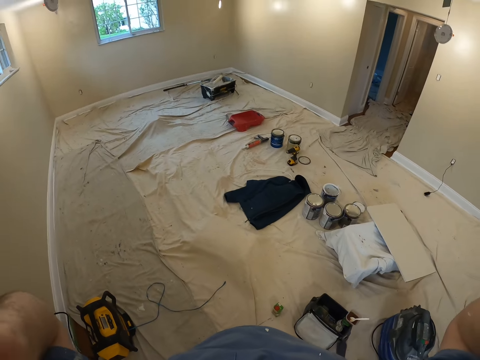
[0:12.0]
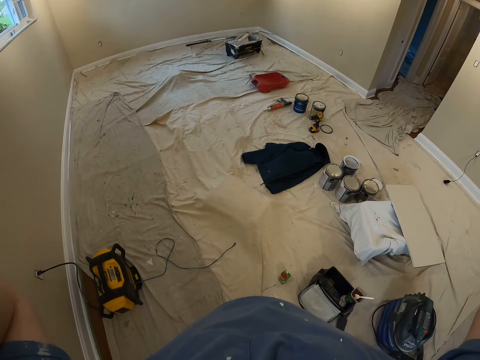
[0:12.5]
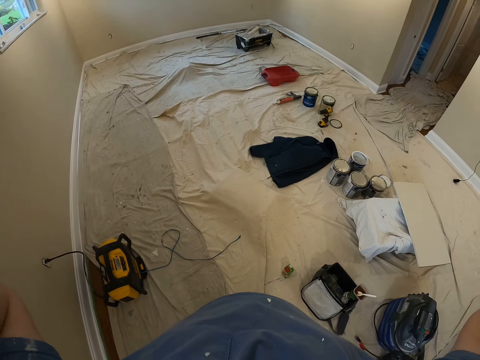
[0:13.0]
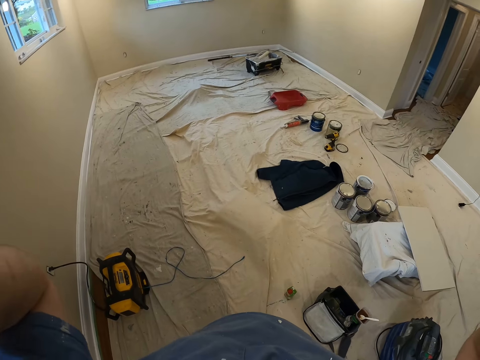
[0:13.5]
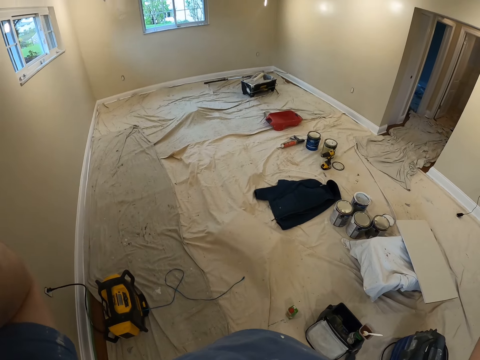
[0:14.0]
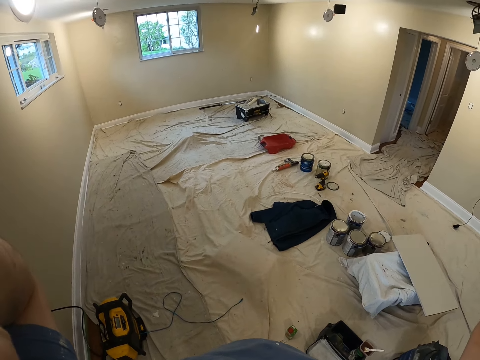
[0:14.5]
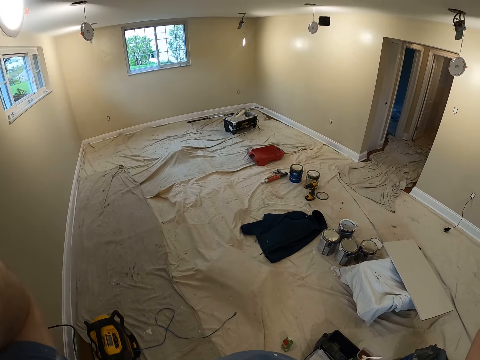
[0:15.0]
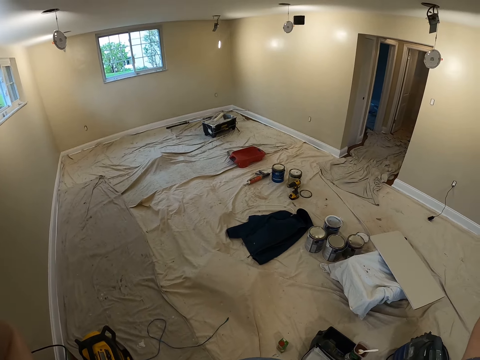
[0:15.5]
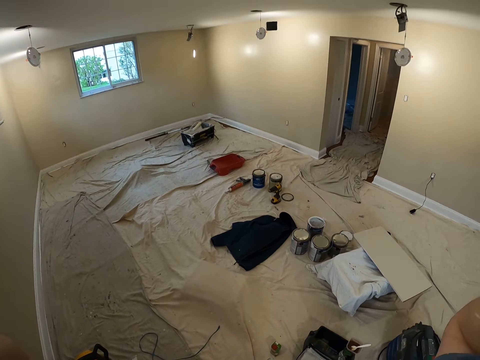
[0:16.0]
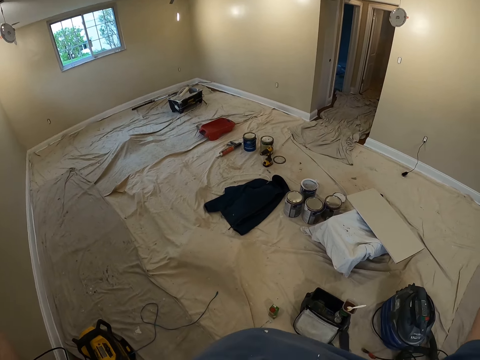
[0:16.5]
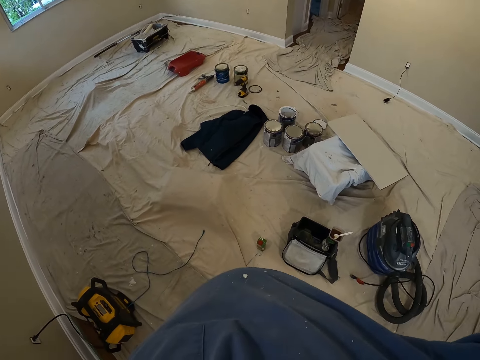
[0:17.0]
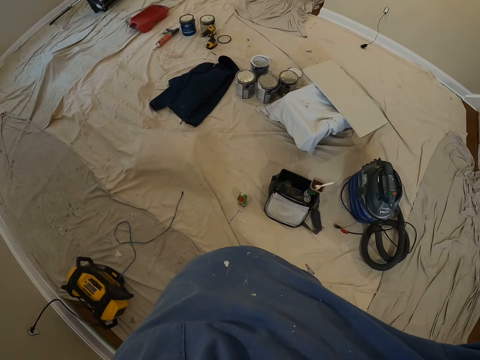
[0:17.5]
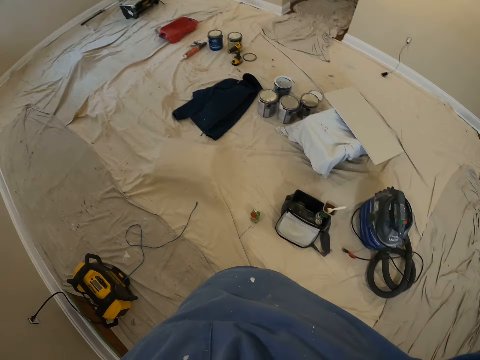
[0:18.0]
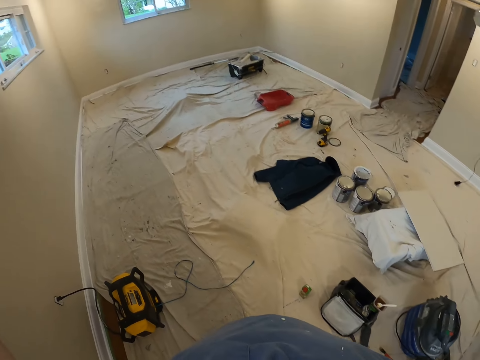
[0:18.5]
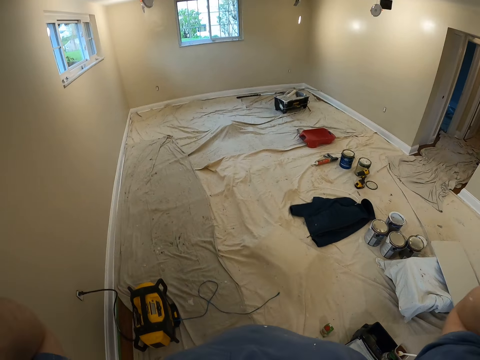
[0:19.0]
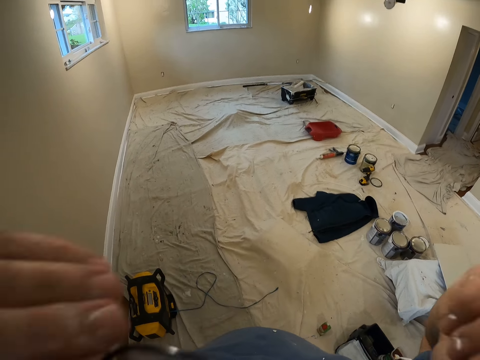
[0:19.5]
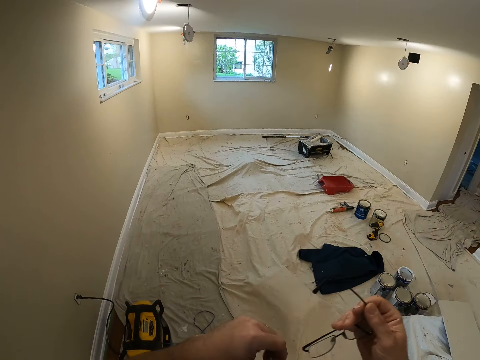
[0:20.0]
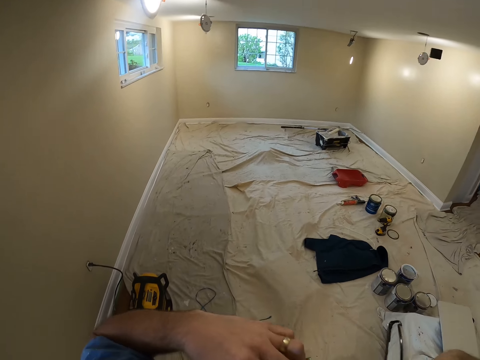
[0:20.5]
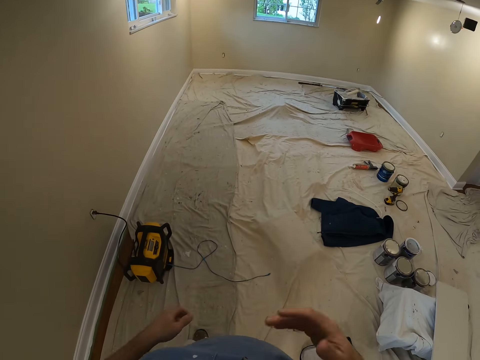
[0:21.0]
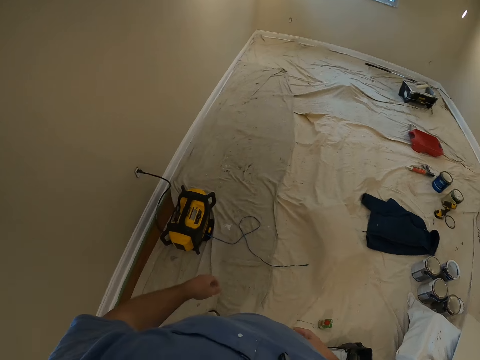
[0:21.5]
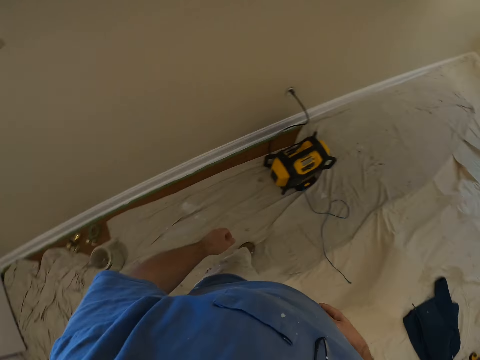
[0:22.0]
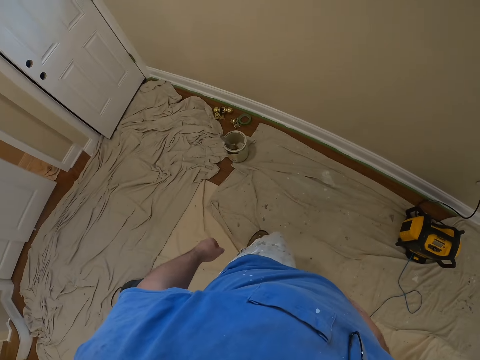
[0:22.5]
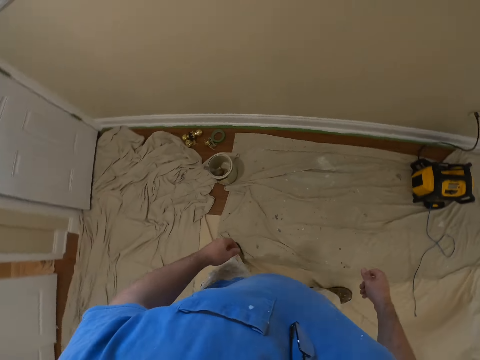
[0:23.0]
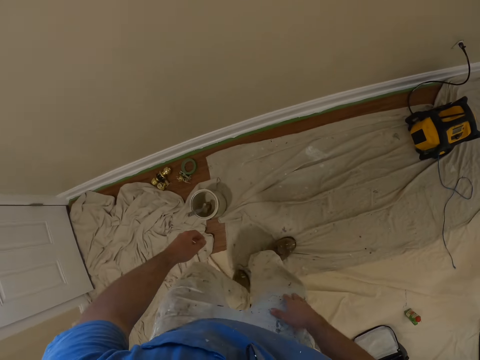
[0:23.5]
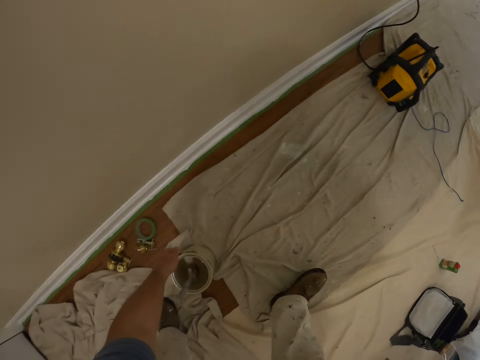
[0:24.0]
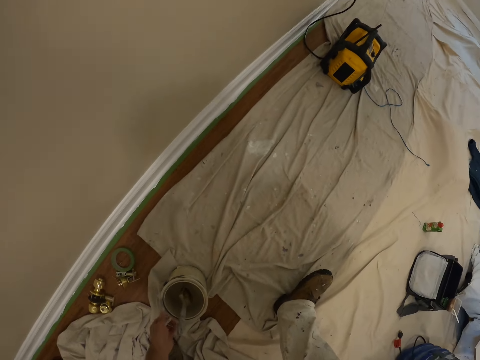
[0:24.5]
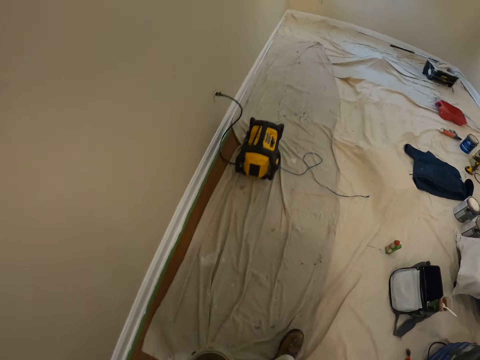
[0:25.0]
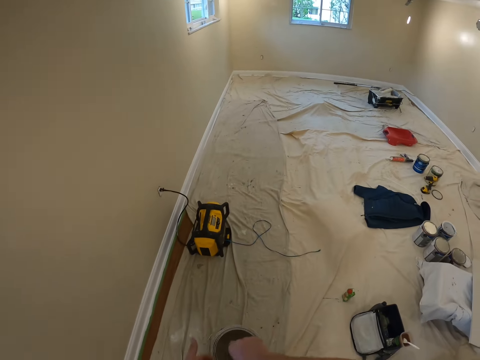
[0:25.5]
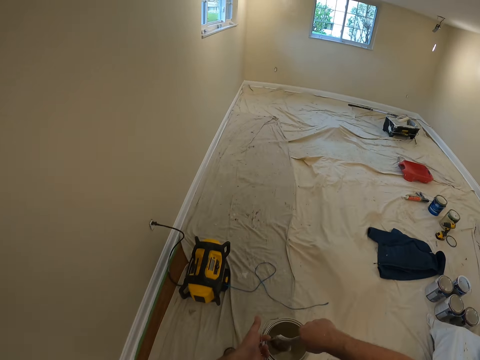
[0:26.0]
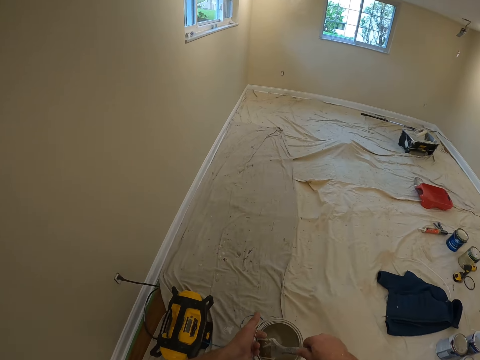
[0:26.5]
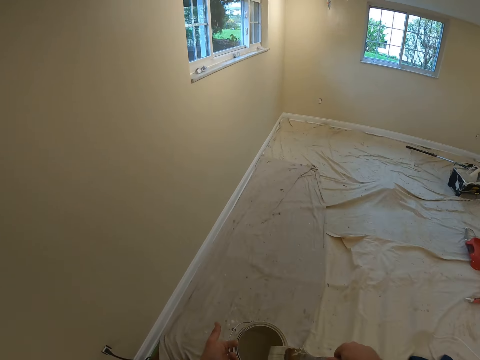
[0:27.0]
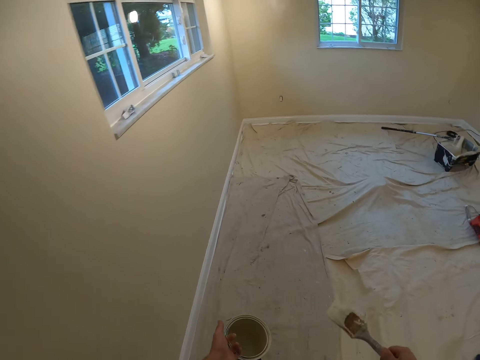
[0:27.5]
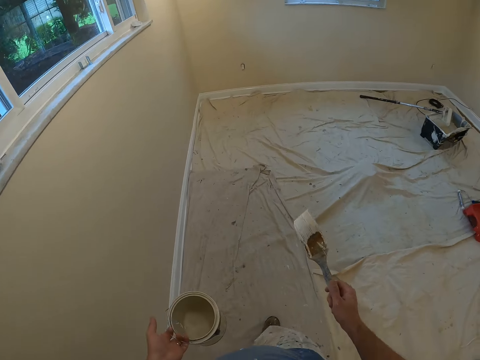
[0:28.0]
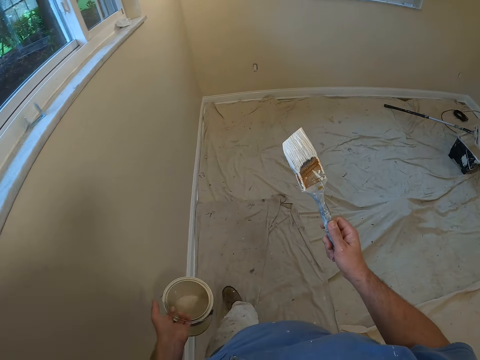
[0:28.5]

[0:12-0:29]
The camera wearer stretches his hands. He removes his glasses from his face with both hands. He holds the glasses in the hands. He fixes the glasses in his T-shirt. He walks towards a small paint bucket on the floor. He picks up the small paint bucket with his left hand. He walks towards the opposite side of the room. He picks up a paint brush from the paint bucket. He carries the painting bucket.

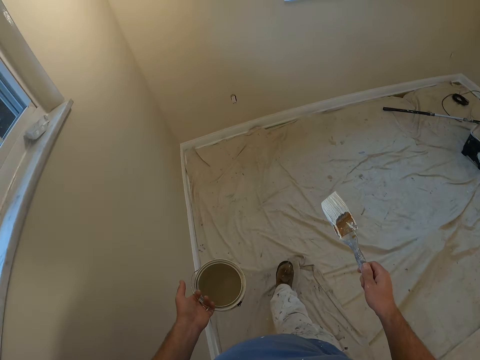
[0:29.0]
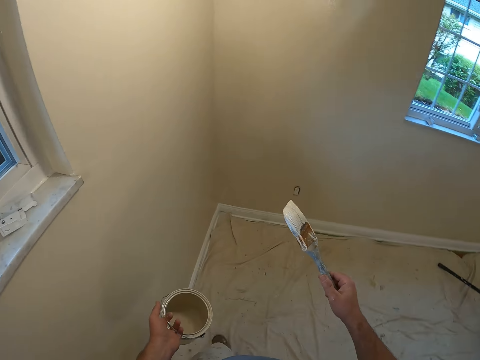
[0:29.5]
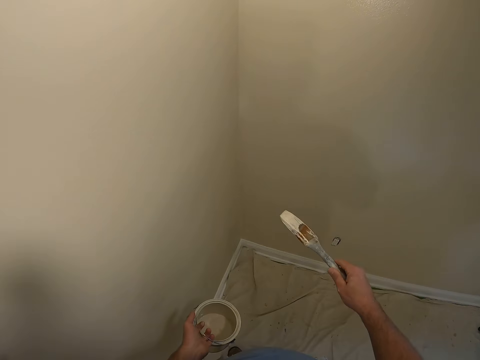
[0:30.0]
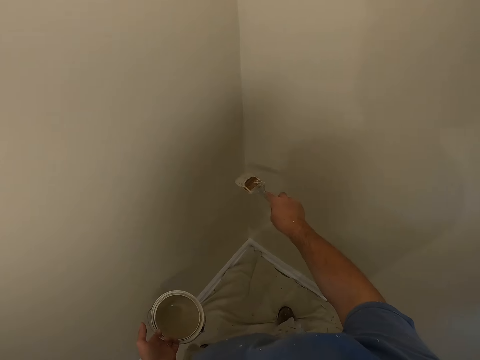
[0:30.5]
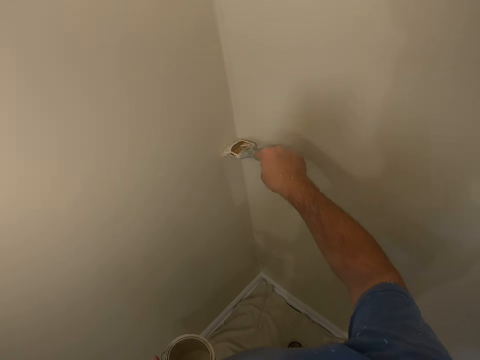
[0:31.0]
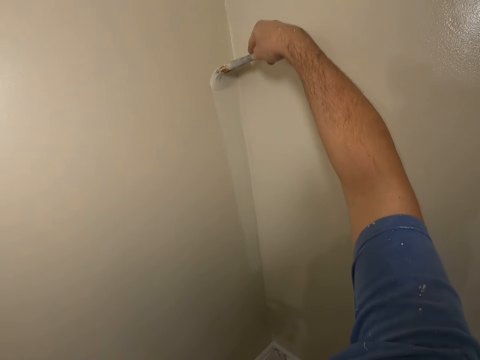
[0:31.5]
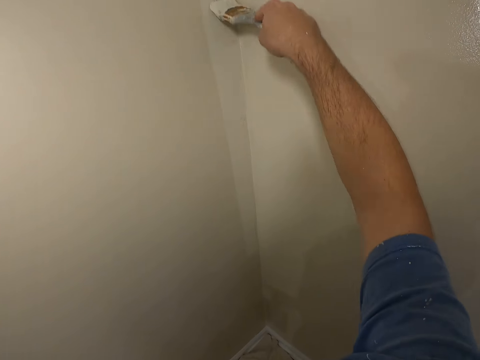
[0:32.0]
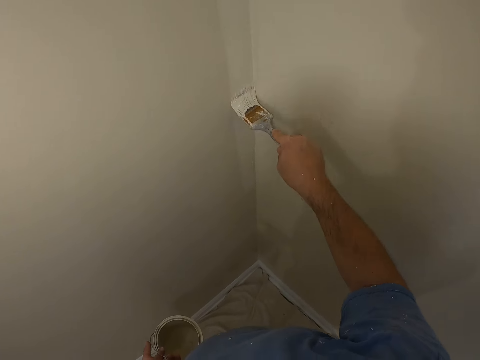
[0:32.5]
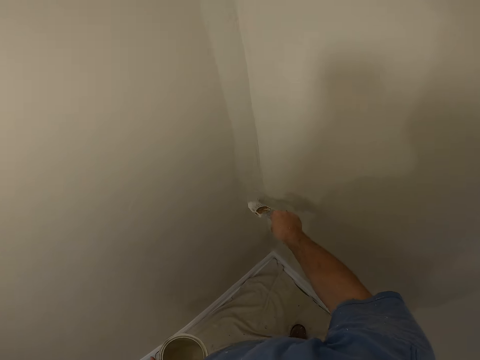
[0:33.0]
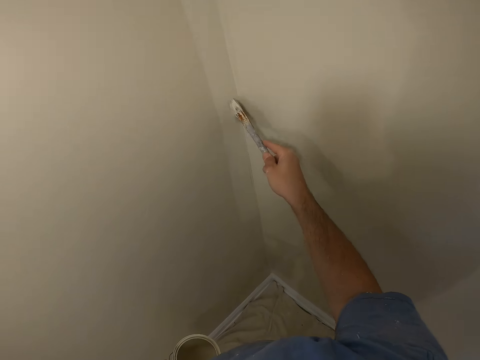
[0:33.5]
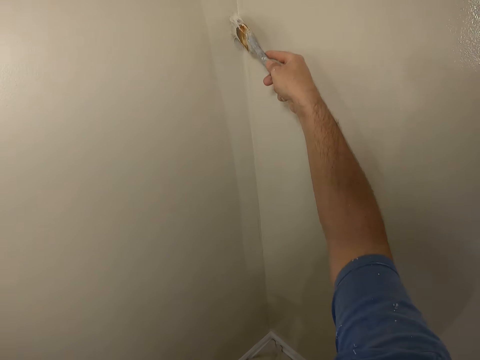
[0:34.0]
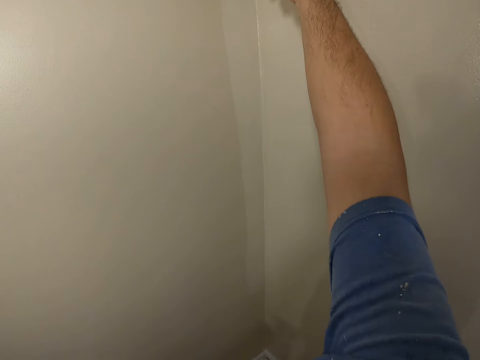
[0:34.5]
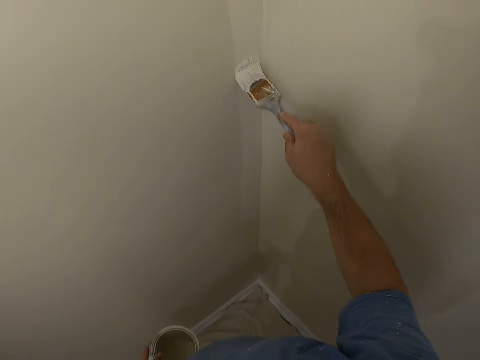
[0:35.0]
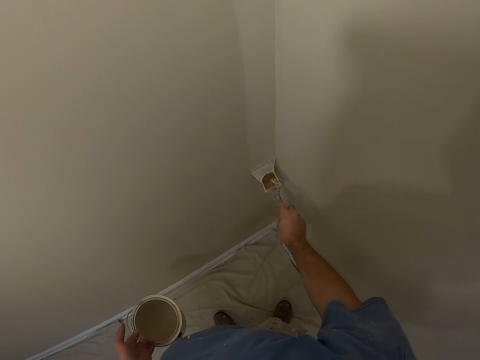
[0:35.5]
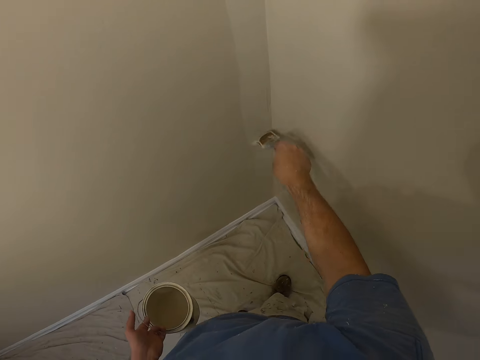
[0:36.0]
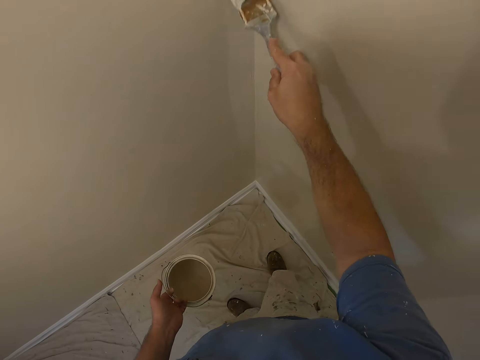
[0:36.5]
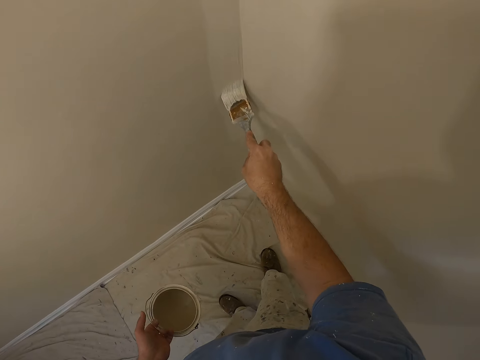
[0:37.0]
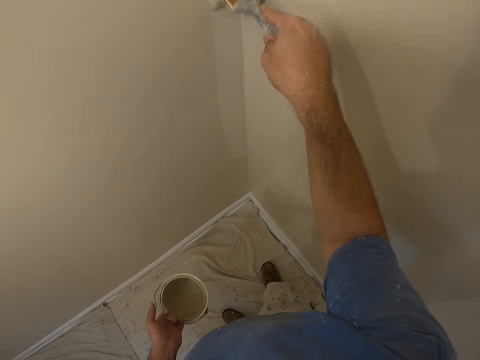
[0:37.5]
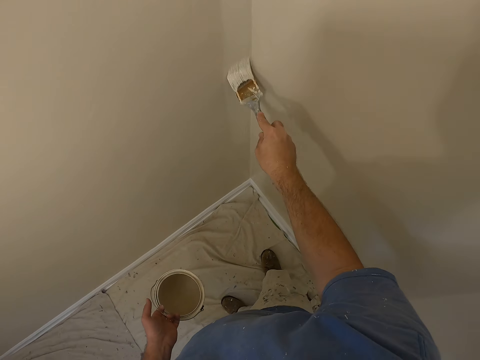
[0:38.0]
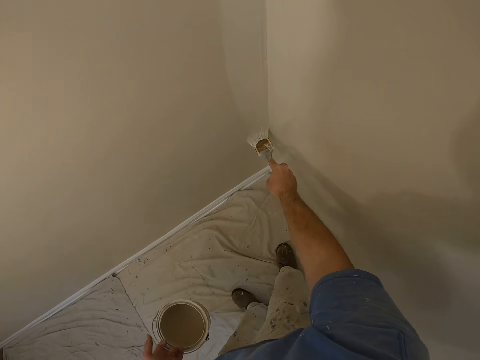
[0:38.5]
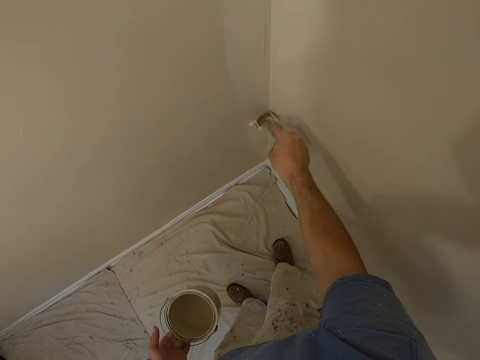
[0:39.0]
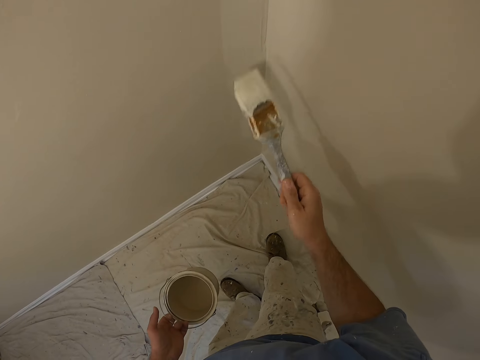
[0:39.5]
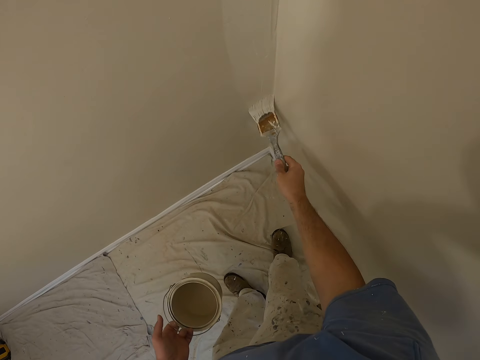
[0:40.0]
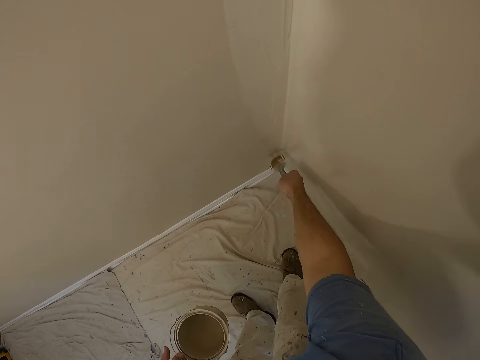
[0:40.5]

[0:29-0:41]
The camera wearer paints a wall of the room with the paint brush.
